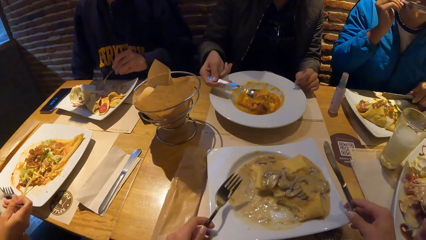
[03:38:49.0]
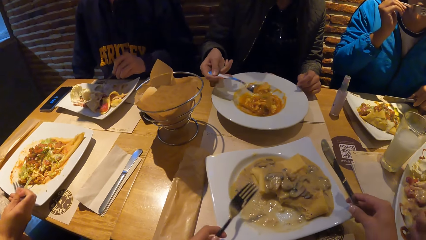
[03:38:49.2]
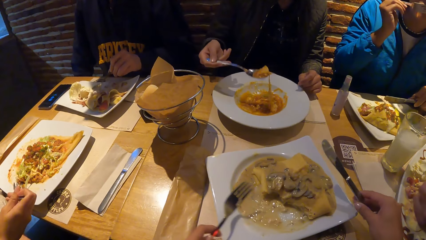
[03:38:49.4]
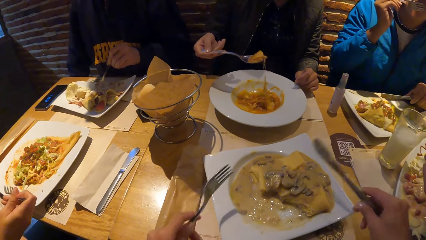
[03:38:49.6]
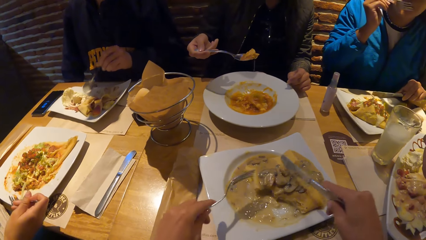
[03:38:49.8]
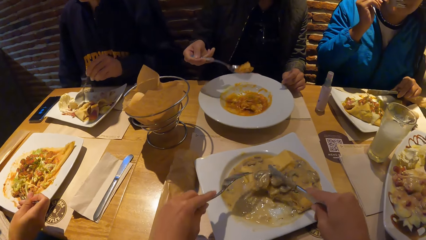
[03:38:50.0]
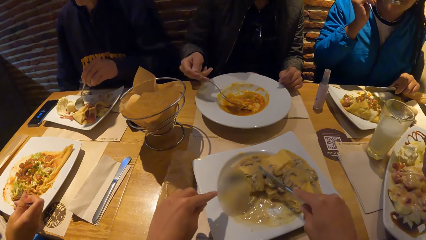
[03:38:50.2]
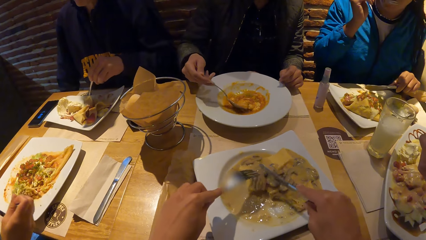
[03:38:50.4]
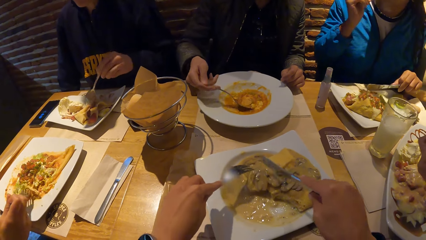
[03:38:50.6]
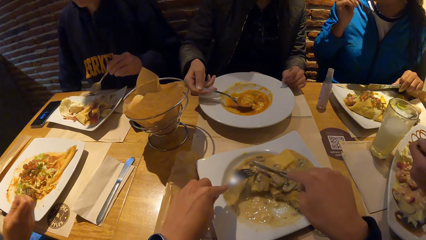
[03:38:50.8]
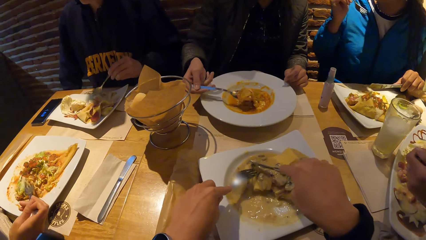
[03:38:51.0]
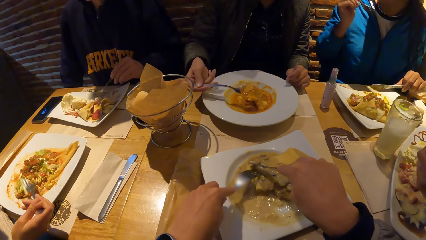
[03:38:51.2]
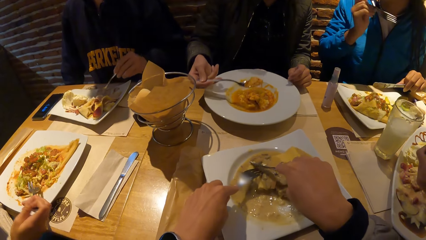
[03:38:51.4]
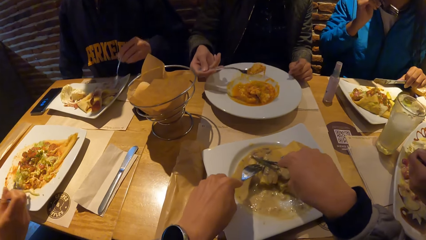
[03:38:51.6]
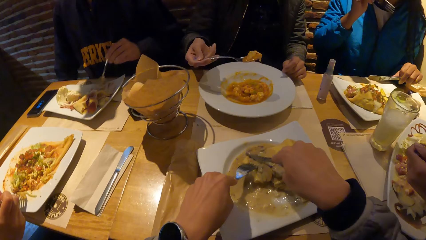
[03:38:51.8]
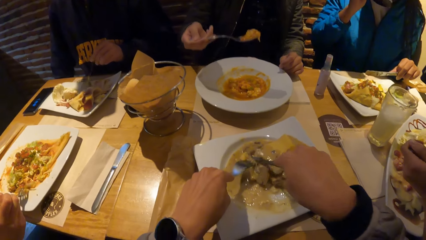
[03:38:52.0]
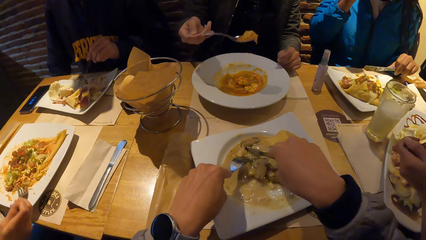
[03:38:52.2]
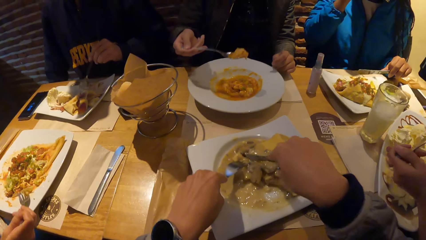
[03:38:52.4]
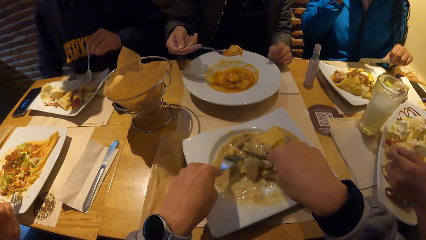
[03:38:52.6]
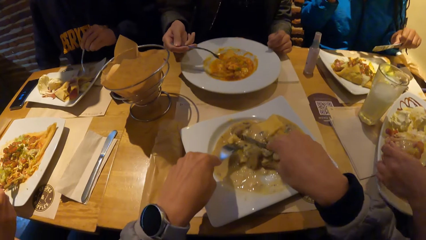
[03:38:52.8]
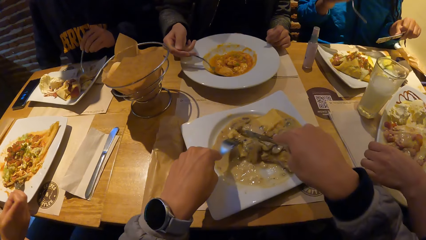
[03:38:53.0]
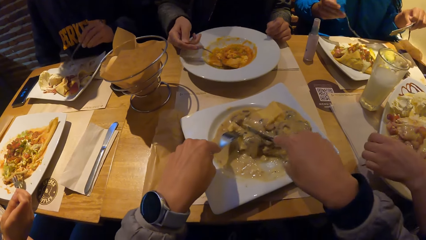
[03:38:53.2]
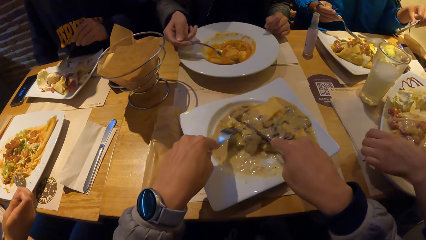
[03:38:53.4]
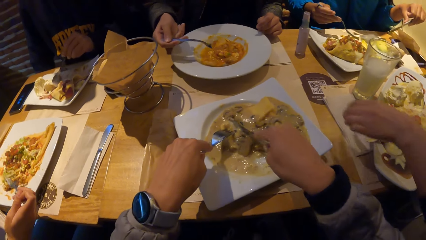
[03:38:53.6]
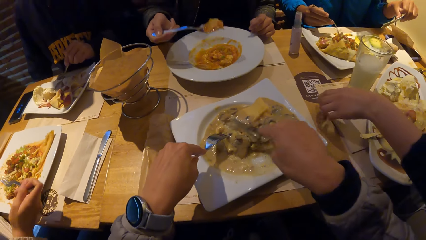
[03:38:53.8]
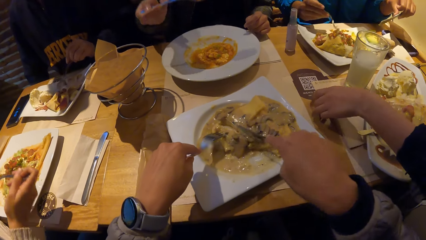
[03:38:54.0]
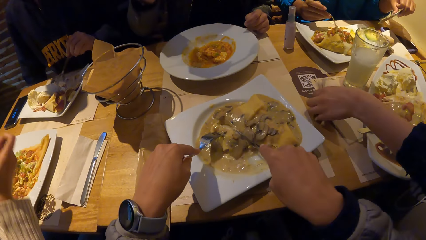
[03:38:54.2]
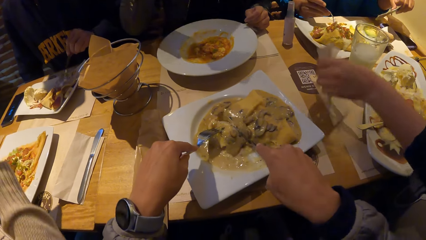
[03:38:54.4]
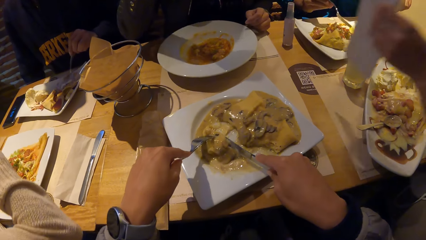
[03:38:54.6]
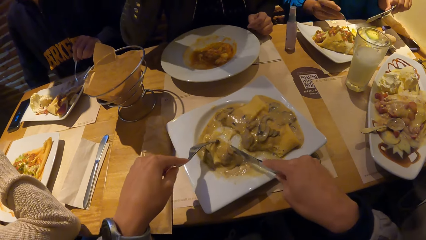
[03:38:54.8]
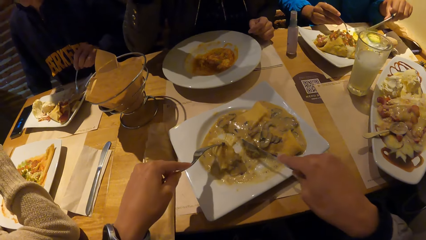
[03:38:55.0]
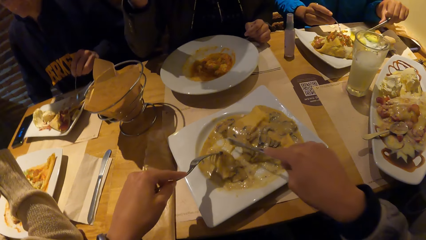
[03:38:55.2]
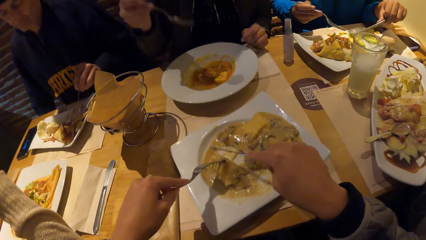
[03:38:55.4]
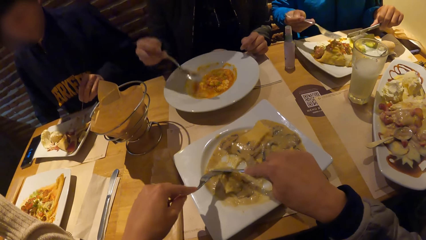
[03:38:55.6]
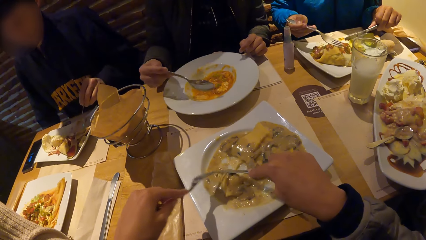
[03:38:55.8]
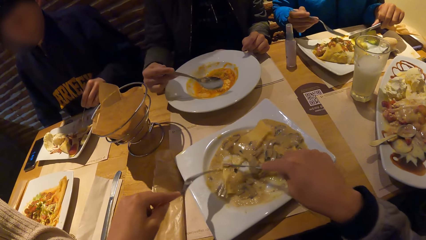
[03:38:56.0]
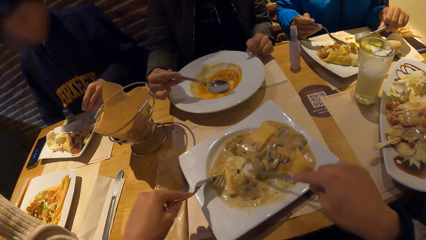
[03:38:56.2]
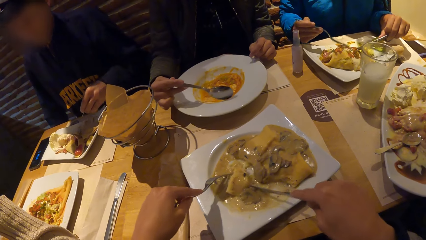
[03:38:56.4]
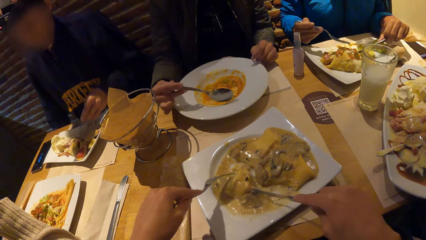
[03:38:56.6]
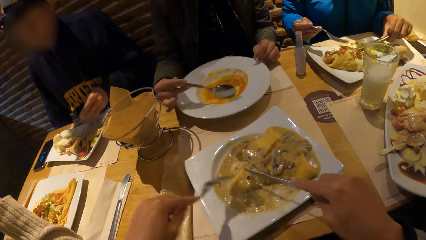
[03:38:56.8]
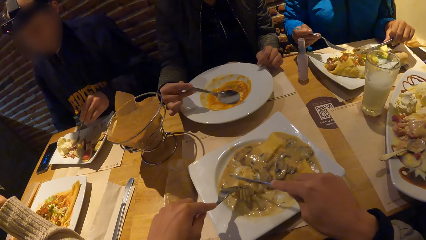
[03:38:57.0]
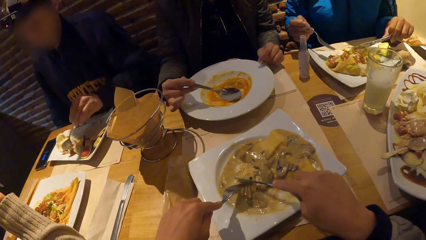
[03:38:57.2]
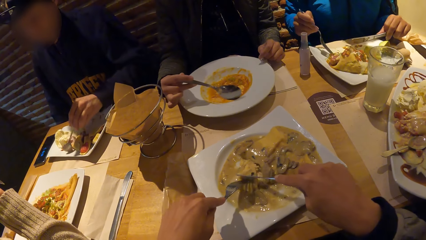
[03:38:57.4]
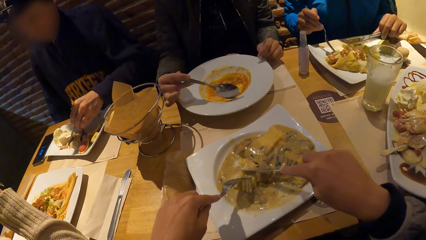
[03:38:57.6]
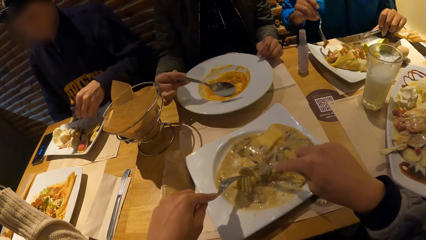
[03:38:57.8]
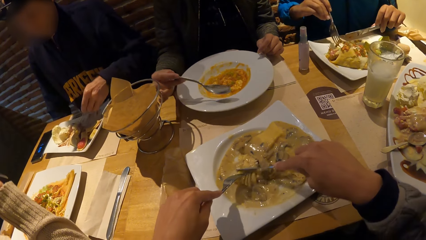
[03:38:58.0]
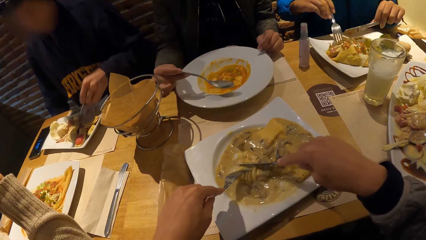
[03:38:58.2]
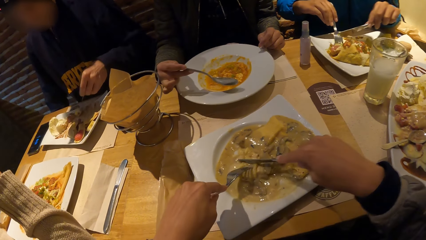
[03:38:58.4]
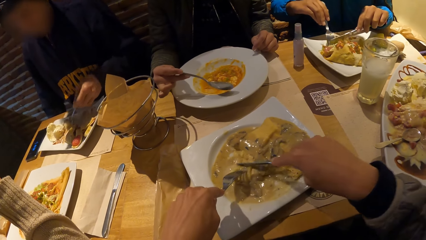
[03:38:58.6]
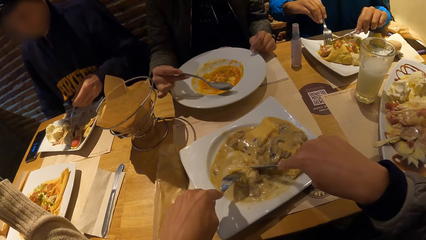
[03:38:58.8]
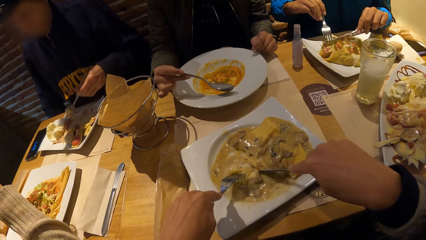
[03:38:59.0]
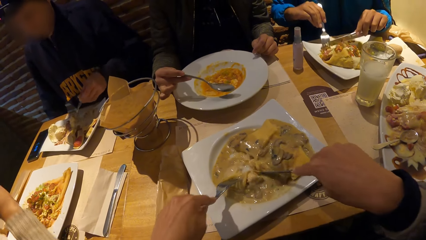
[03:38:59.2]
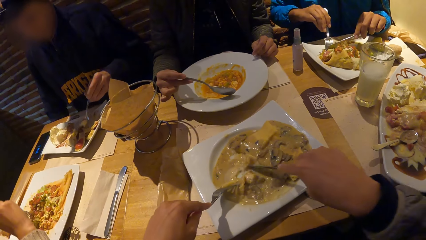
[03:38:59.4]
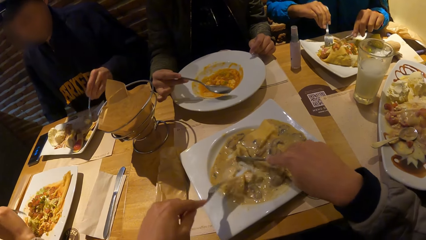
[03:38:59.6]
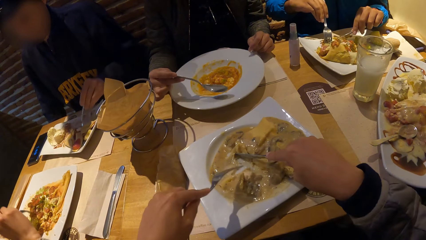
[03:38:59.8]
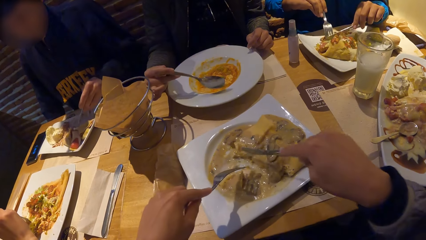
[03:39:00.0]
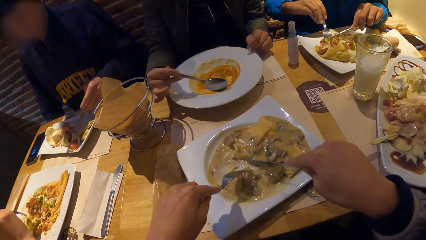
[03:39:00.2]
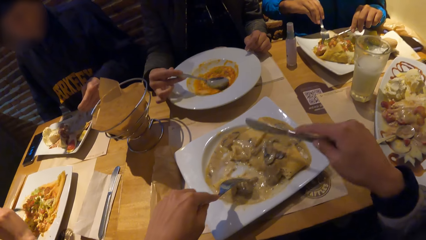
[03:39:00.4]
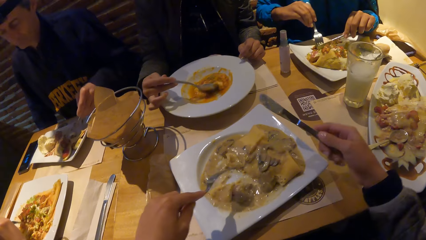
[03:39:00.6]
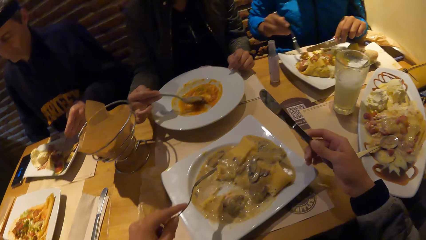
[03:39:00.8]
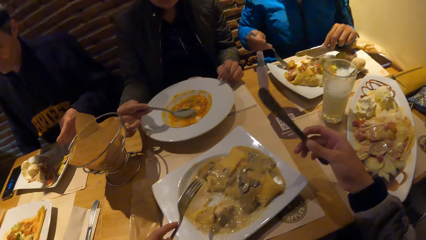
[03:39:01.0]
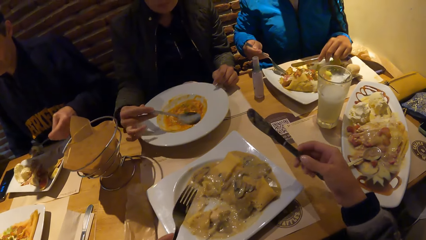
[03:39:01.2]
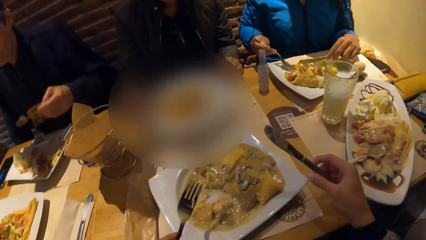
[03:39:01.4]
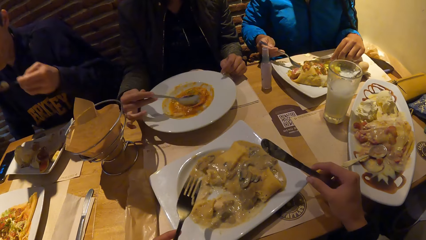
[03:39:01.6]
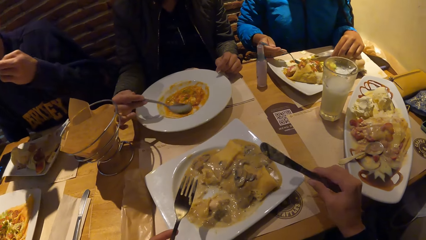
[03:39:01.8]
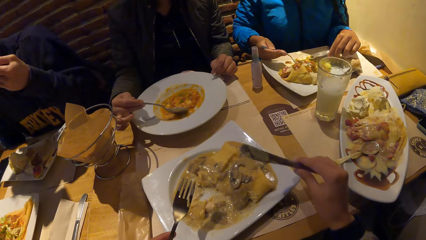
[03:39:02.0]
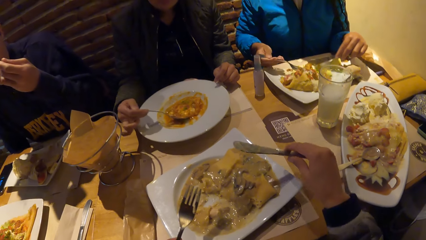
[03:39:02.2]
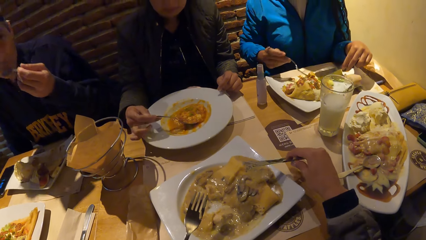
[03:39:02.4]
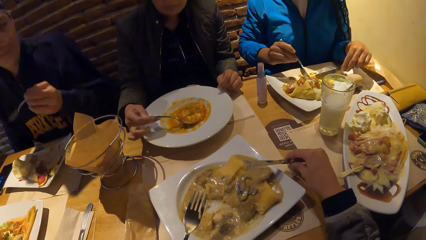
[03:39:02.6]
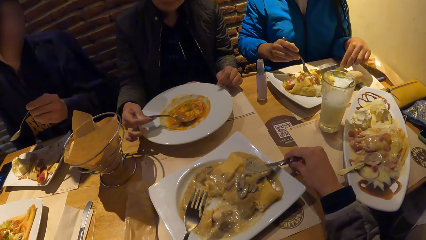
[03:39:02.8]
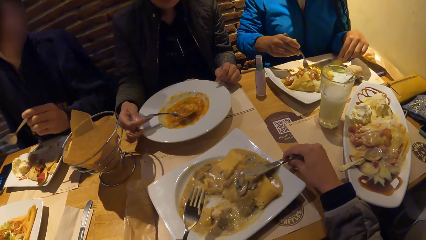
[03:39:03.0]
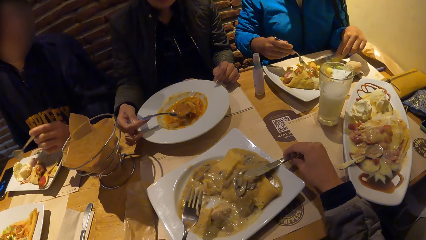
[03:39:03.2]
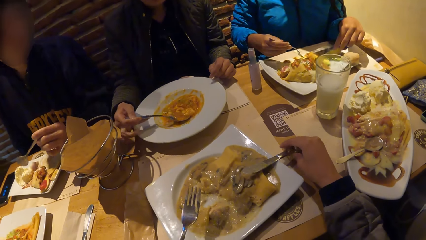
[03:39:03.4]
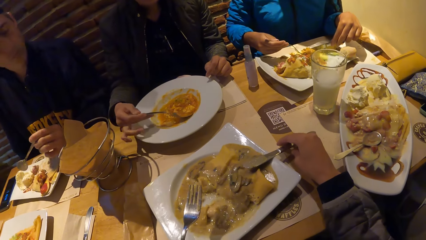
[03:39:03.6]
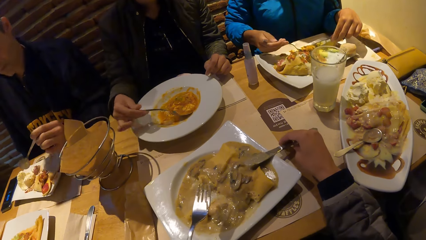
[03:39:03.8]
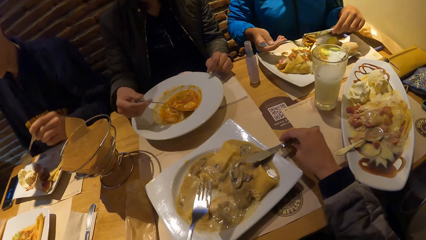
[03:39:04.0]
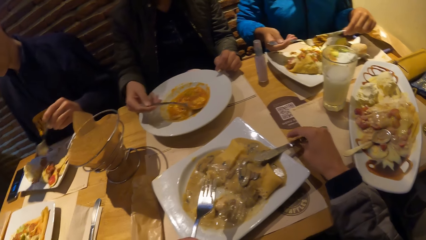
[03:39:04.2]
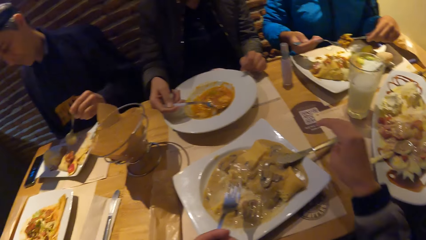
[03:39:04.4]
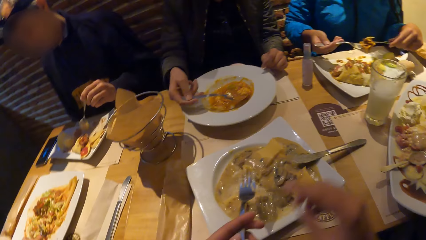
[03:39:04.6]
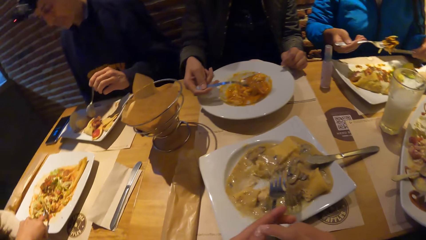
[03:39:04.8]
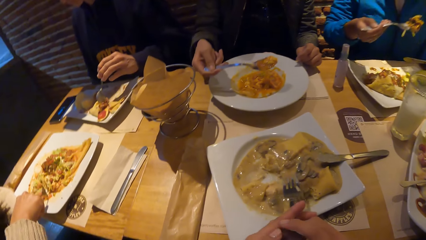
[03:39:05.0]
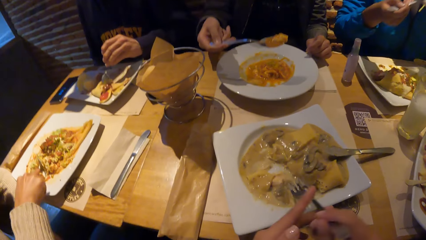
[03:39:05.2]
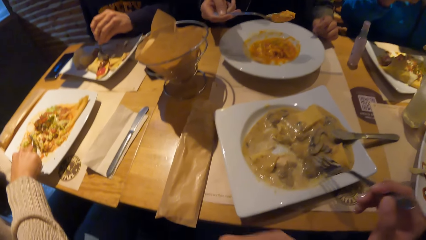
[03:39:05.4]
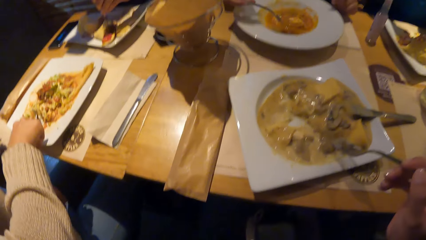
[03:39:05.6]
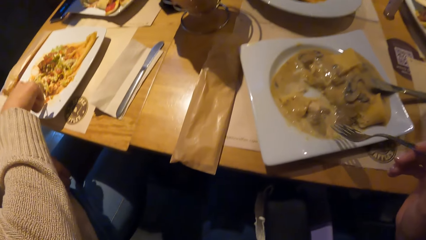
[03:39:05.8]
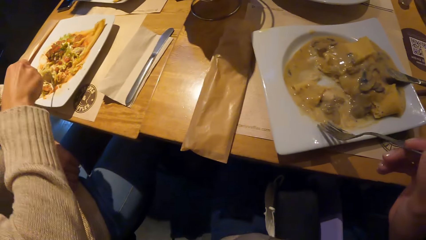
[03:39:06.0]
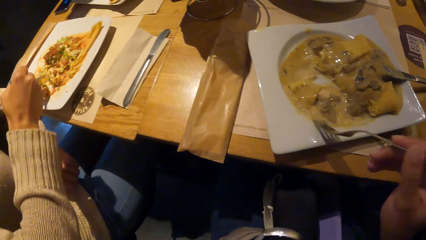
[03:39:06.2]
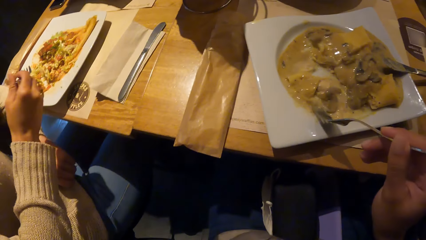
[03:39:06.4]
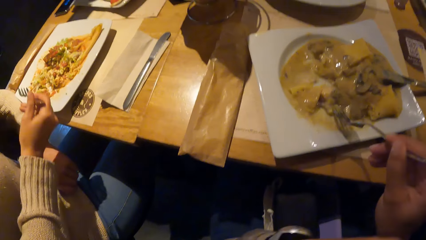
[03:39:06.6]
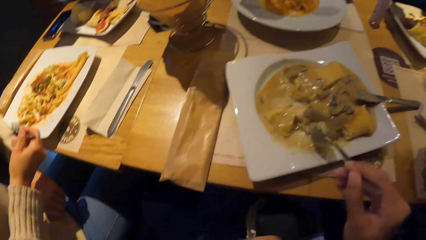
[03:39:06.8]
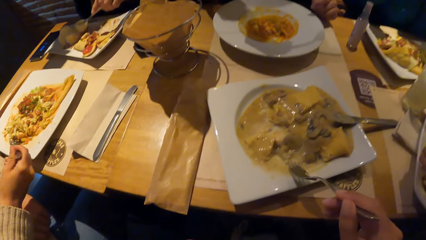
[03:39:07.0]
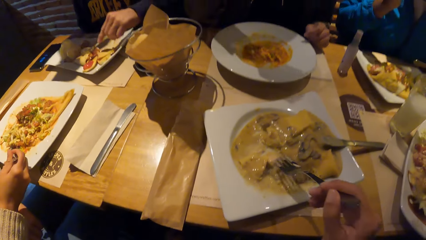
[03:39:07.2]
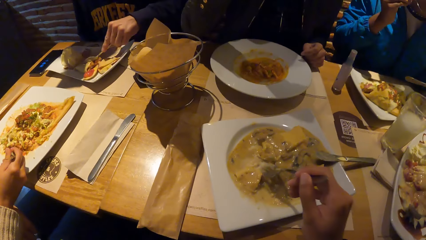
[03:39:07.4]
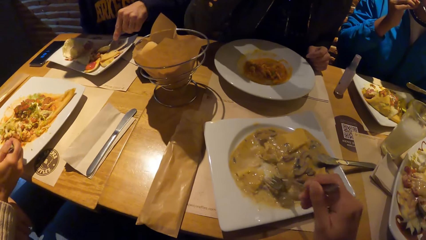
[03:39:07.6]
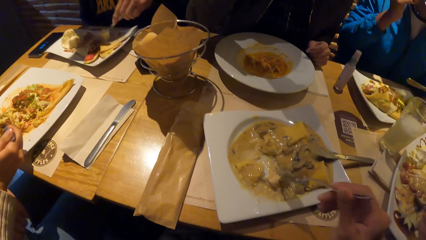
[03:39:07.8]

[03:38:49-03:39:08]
The camera wearer rotates the plate. She cuts the chicken porridge in the plate with the fork in her left hand and the knife in her right hand. A woman takes the food with the spoon. Another woman picks a napkin from the table with her left hand. A third woman places her right hand on the table. A fourth woman eats the food. A fifth woman takes the food with the spoon. The third woman eats the salad from the plate on the table with the fork in her right hand. The camera wearer drops the knife on the plate with her right hand. She passes the fork in her left hand to her right hand. She eats the chicken porridge from the plate with the fork in her right hand.
